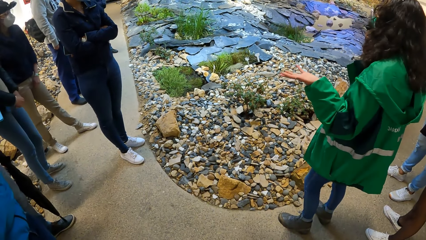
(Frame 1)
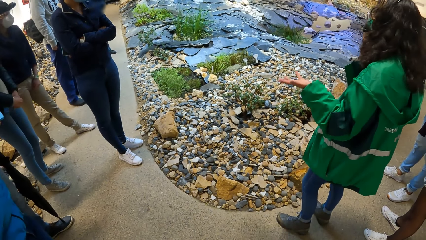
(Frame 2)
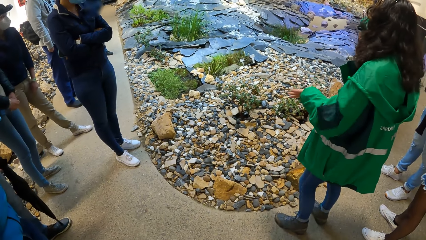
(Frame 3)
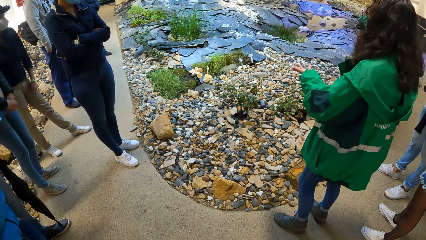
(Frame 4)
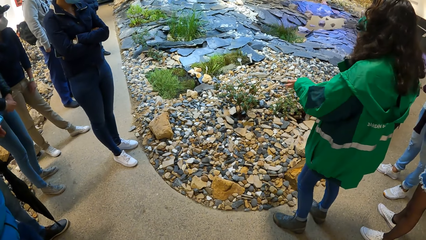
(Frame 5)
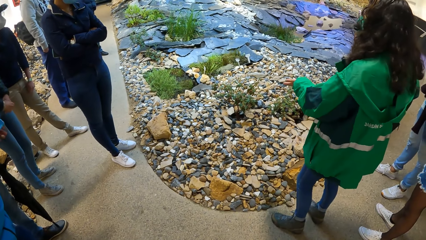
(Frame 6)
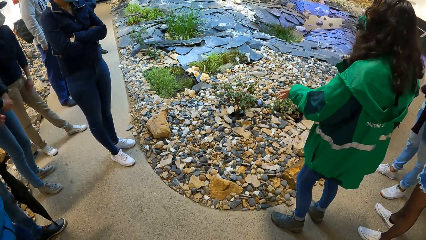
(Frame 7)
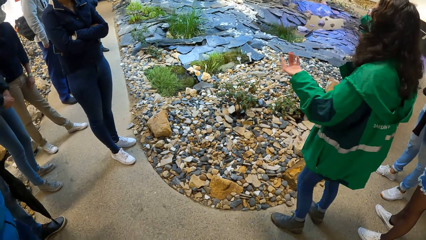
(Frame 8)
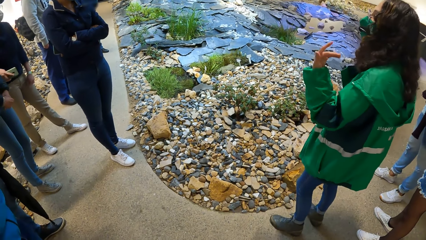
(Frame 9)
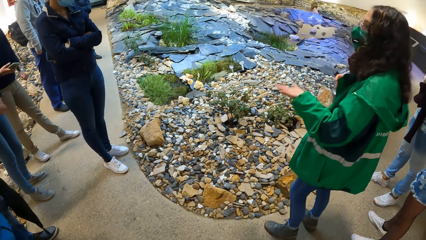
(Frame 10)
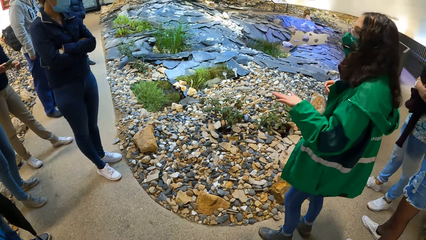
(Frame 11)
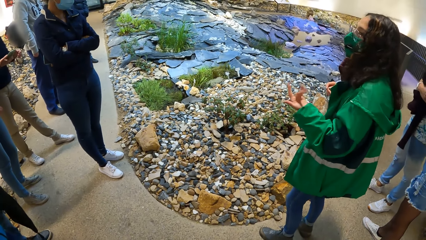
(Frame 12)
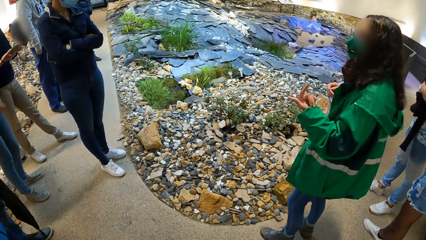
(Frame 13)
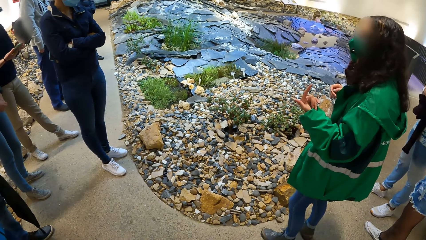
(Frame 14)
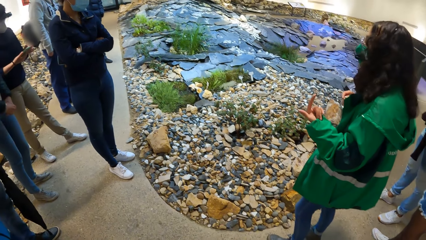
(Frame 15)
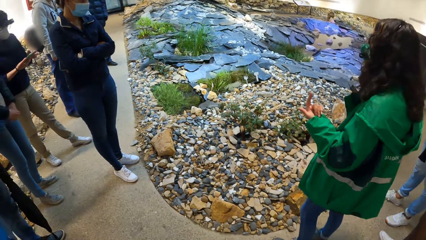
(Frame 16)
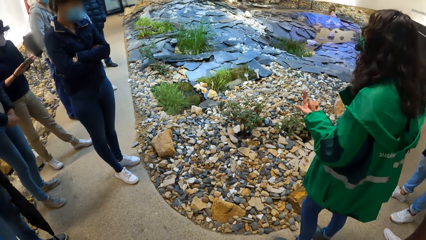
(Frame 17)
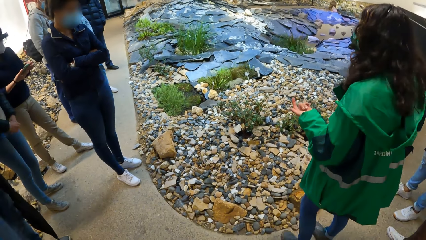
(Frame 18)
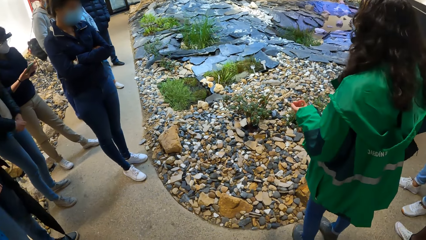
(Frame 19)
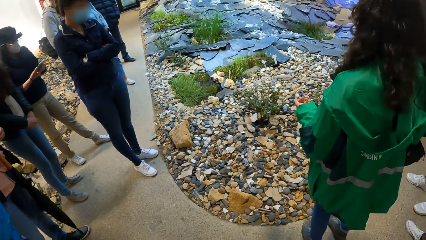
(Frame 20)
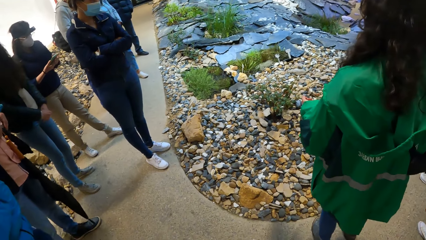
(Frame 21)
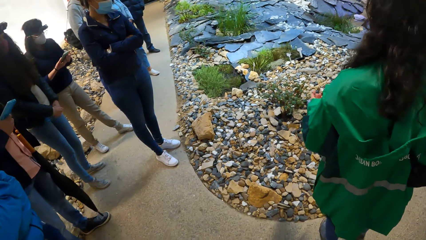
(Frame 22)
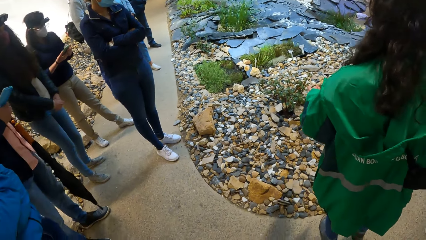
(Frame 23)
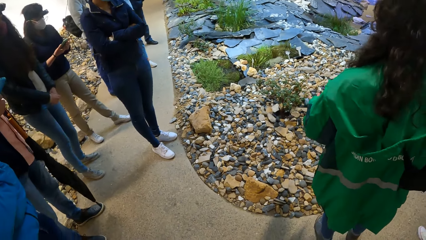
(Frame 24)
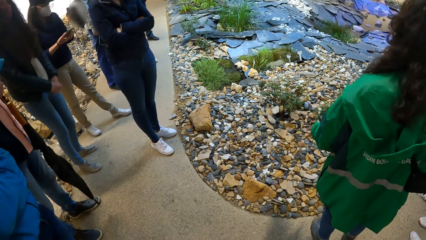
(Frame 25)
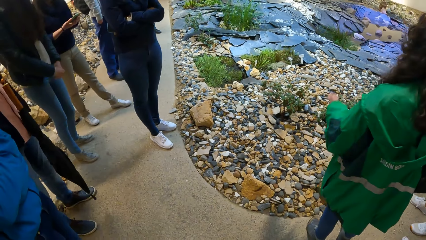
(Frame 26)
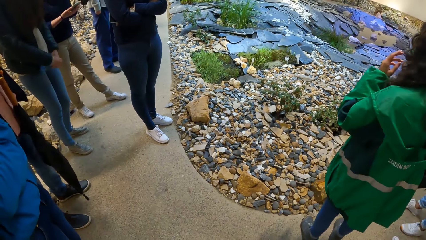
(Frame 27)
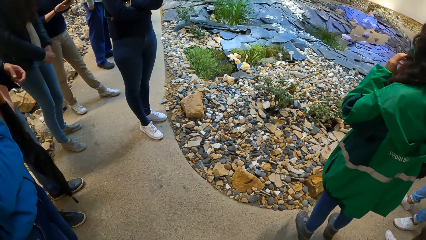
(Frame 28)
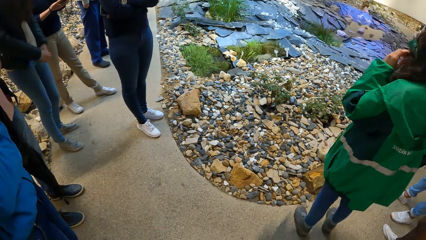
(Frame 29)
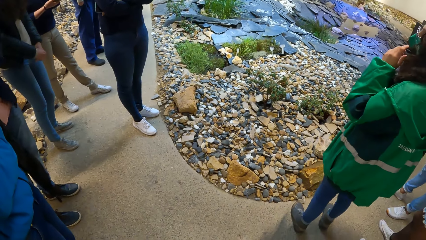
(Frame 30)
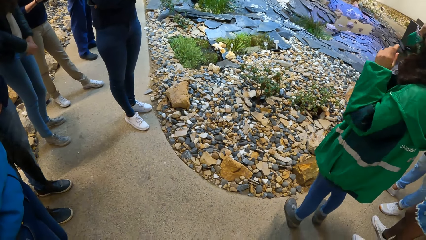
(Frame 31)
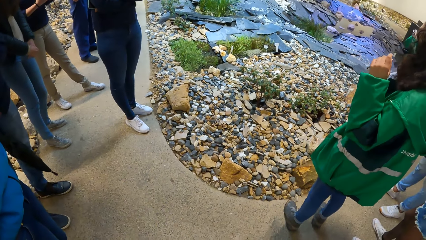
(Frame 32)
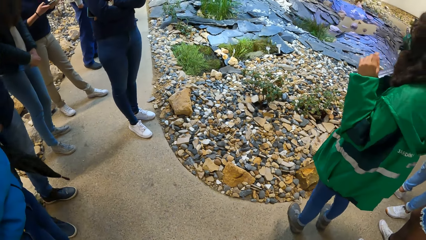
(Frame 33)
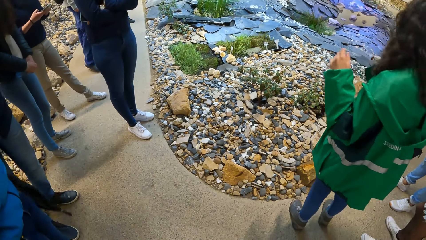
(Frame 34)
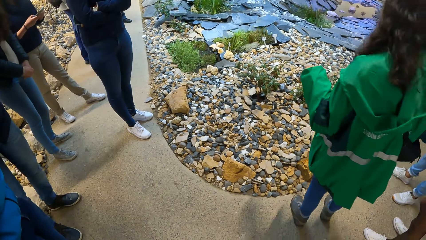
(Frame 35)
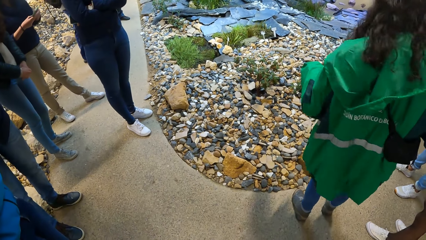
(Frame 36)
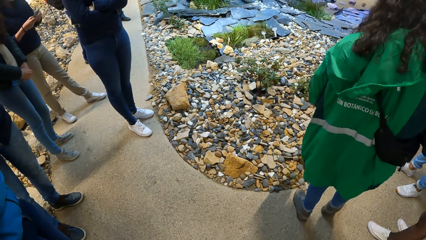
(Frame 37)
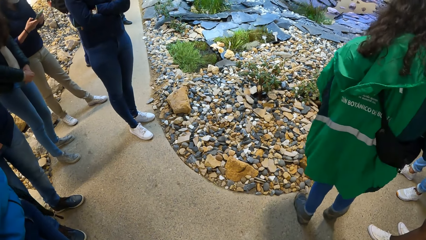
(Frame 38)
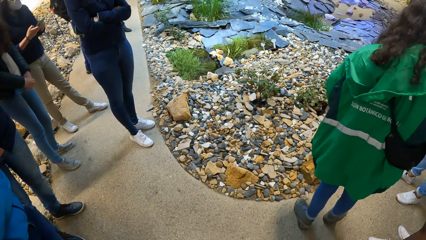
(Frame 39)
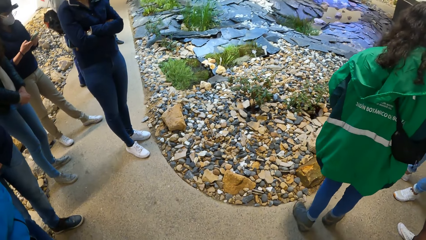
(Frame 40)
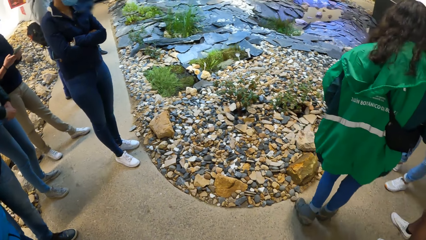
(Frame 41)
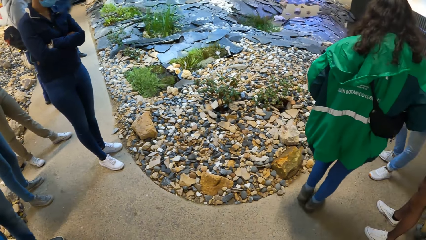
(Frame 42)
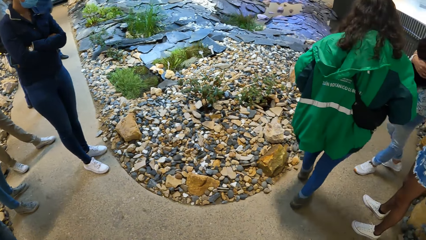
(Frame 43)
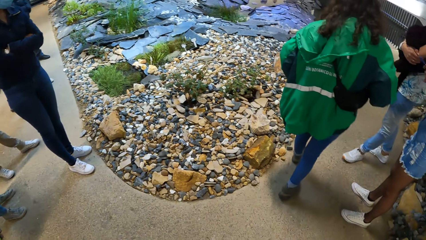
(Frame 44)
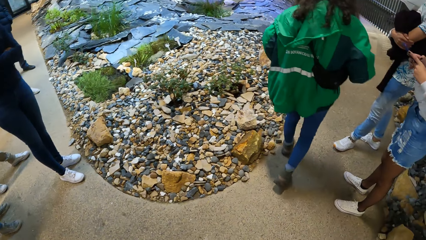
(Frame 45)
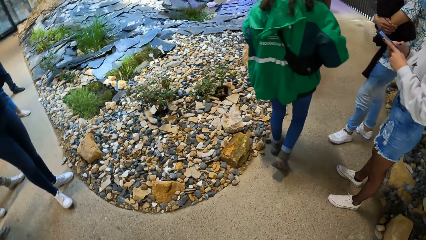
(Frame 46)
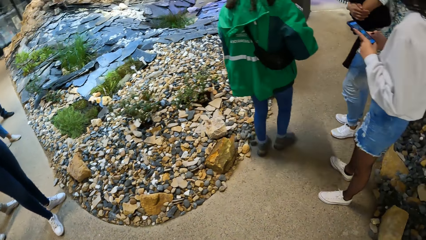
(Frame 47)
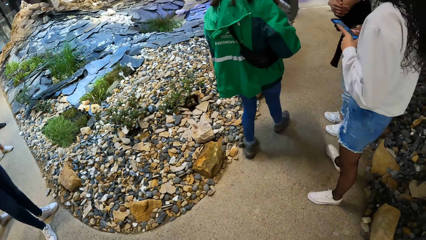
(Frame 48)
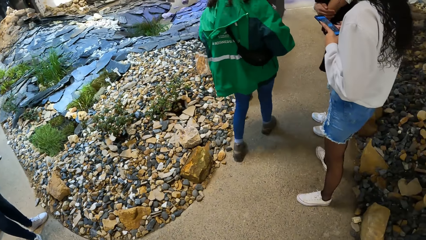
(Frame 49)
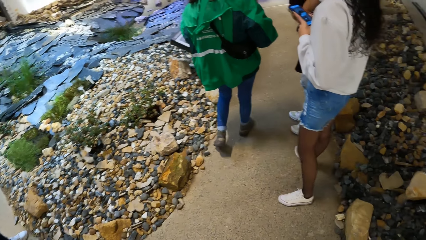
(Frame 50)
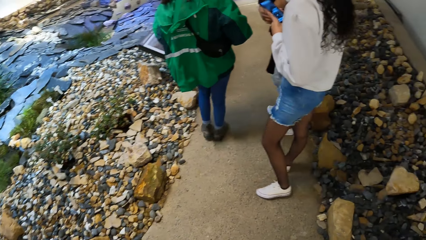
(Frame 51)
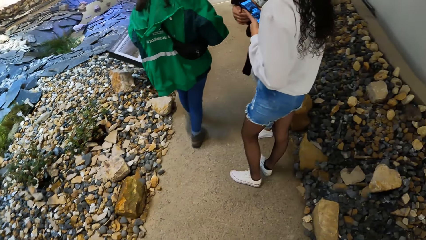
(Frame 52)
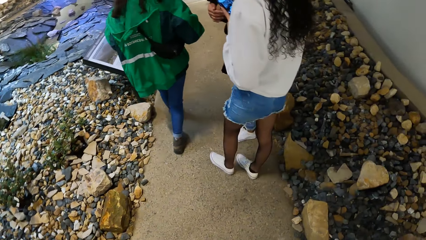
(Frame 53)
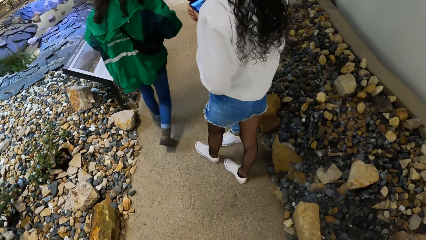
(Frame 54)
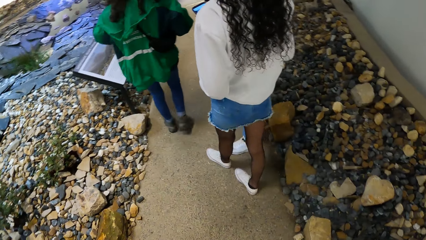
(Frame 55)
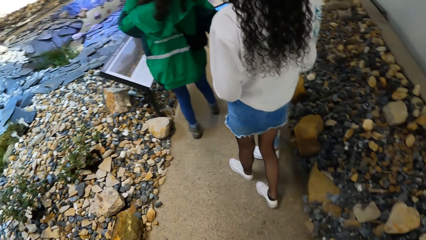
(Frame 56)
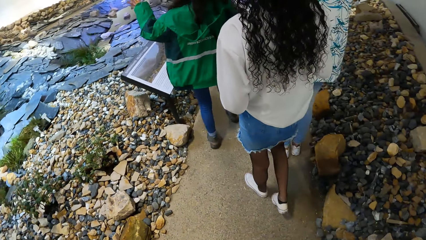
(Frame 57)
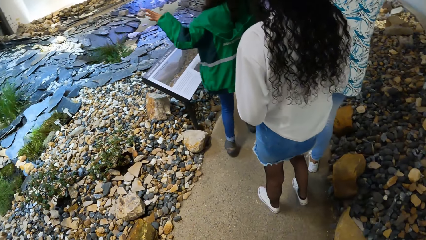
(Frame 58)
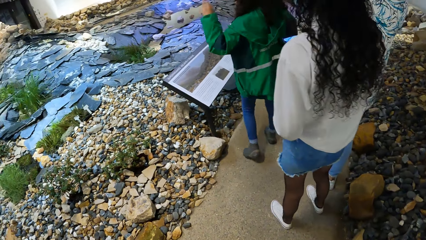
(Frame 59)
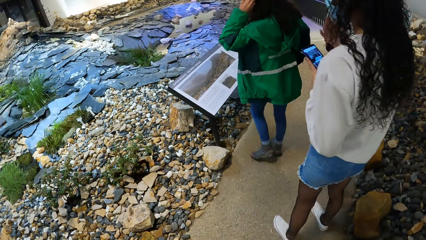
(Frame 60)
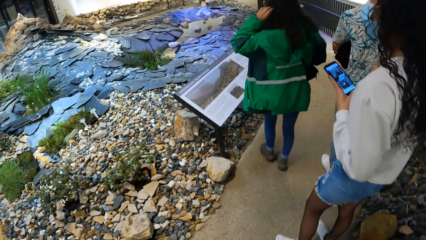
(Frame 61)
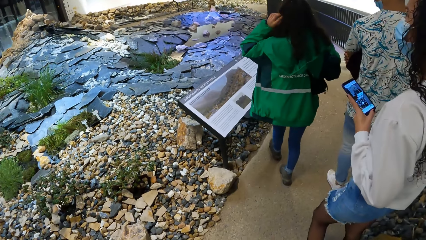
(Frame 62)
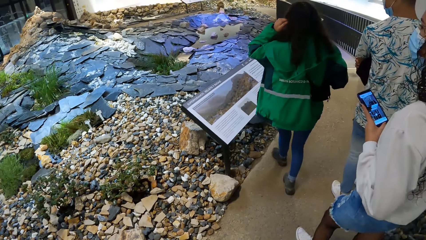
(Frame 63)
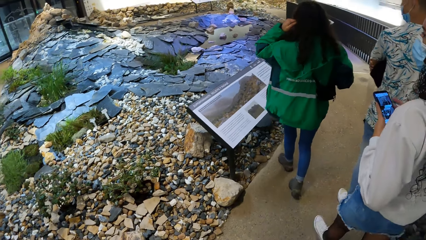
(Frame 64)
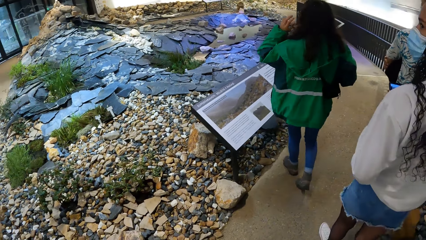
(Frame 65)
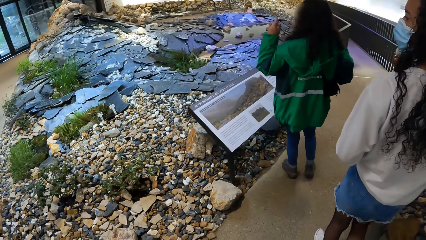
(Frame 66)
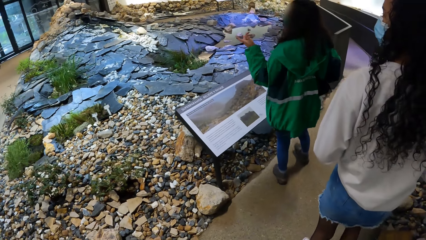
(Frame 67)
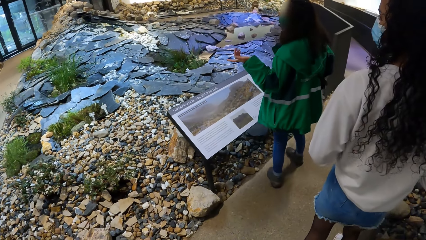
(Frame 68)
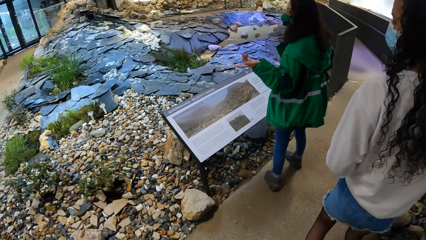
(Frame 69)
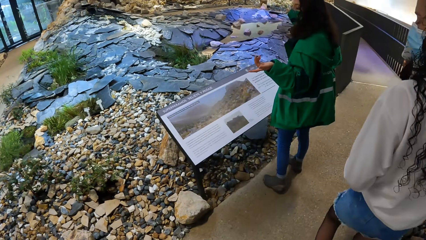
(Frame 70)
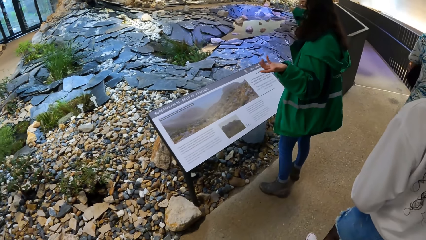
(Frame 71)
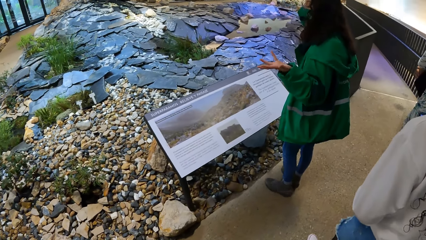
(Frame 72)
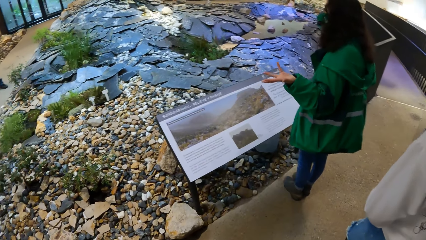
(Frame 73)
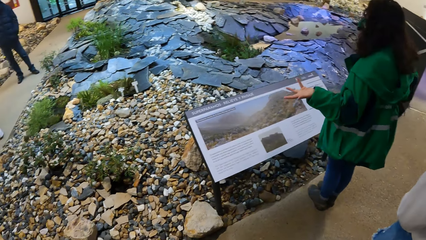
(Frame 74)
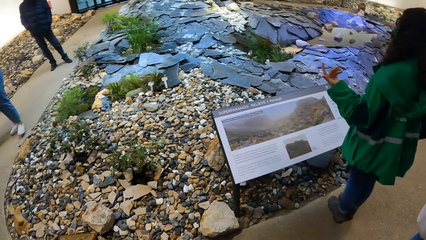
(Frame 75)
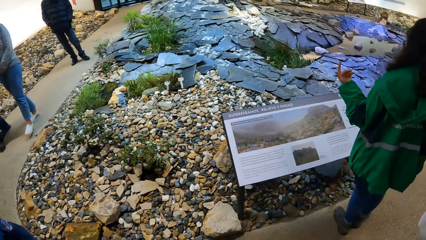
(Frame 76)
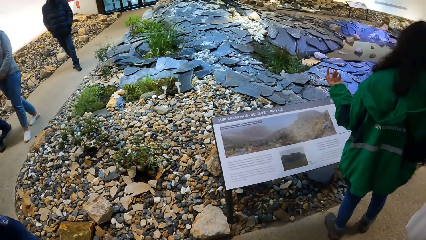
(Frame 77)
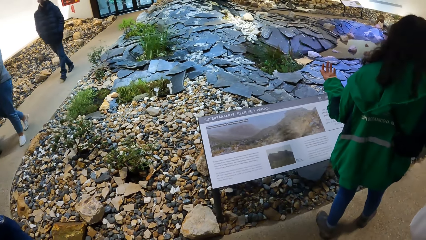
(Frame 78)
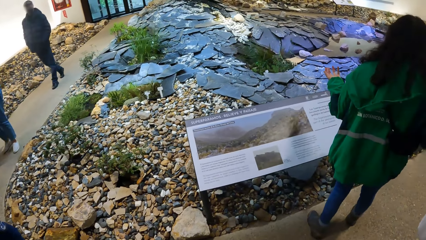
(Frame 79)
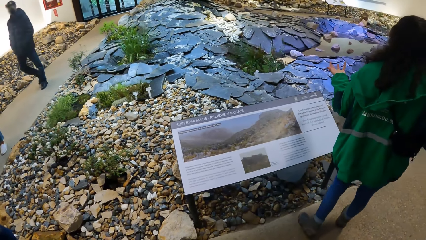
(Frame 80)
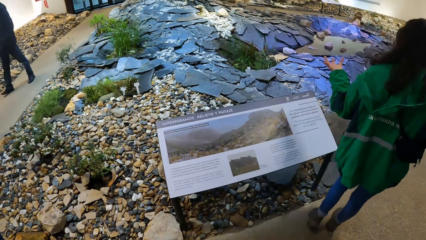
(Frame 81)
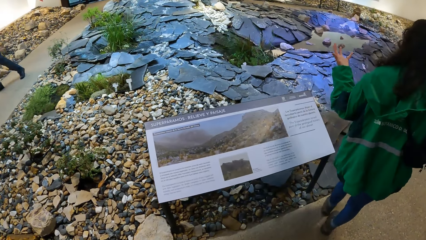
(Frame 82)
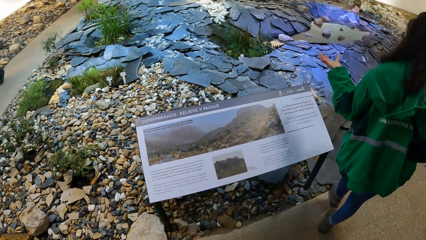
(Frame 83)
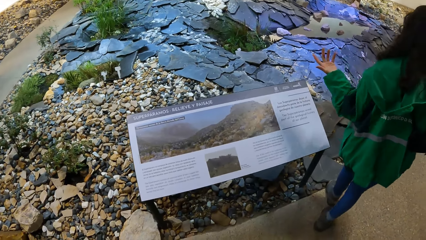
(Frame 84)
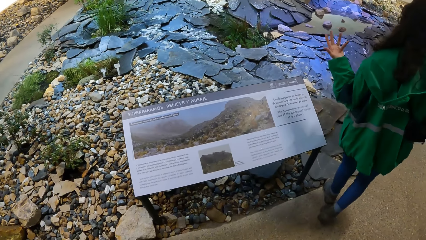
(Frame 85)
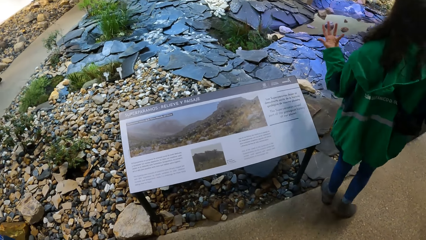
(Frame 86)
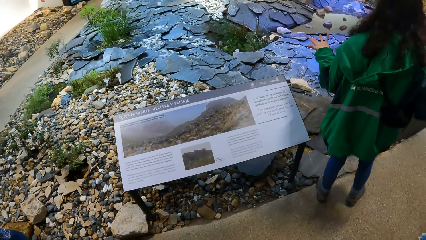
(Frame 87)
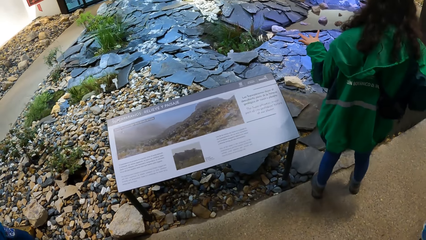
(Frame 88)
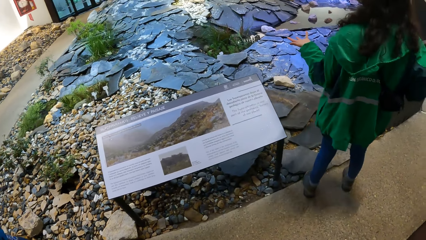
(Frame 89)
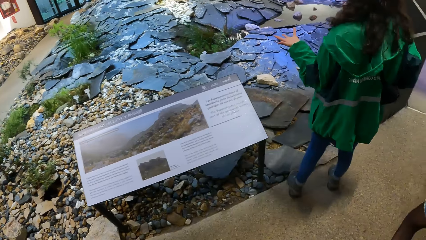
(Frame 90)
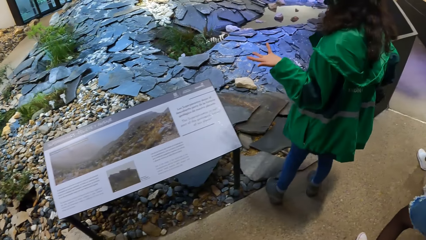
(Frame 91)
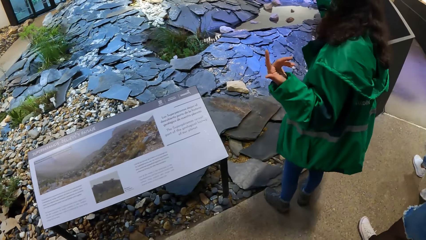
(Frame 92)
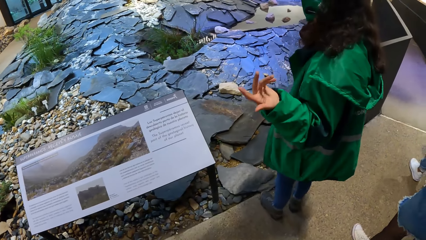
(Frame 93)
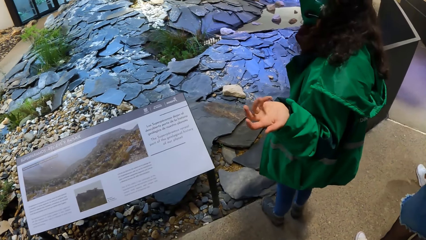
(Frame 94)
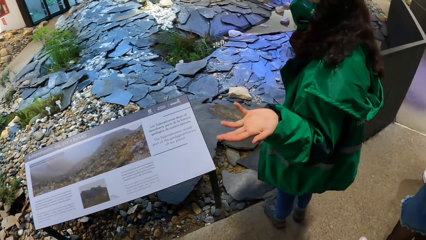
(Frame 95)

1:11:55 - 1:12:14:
A man looks at the phone. A woman operates a phone with both hands. A lady walks on the pavement. Another lady looks at the phone and walks on the pavement. Another woman touches her hair with her left hand. The camera wearer looks around. Another lady walks on the pavement. Another man walks on the pavement. The camera wearer looks around.
